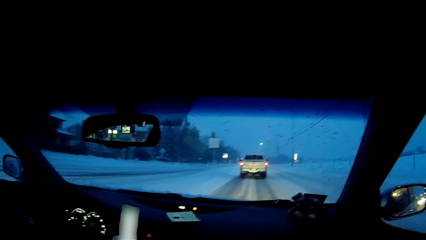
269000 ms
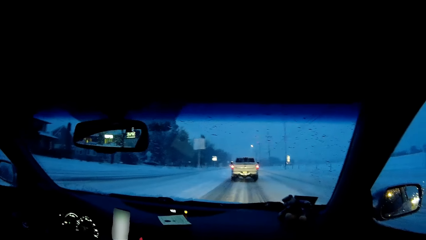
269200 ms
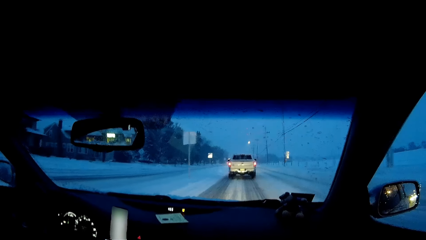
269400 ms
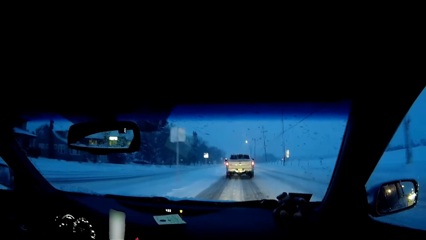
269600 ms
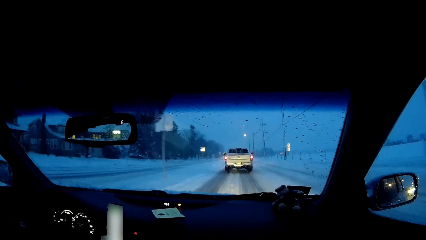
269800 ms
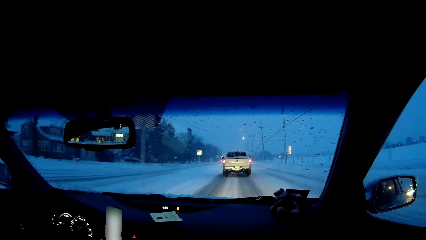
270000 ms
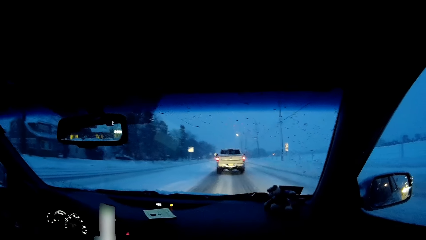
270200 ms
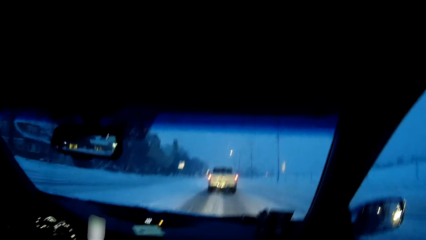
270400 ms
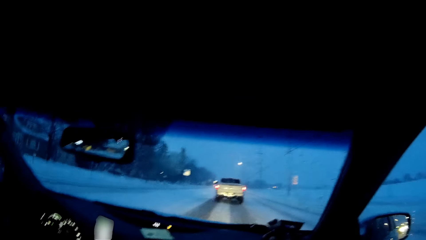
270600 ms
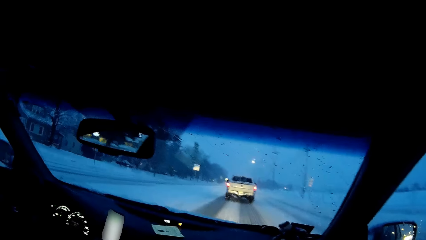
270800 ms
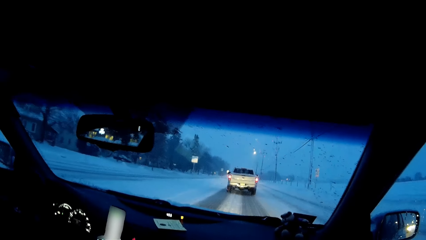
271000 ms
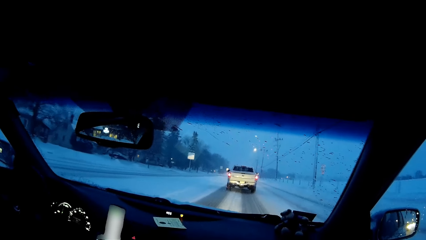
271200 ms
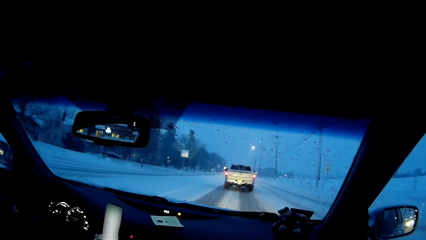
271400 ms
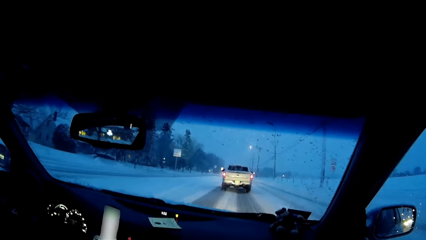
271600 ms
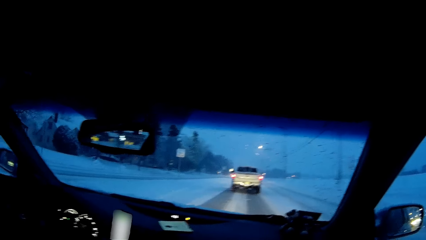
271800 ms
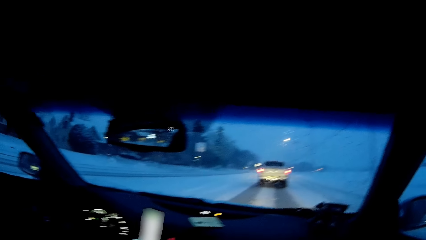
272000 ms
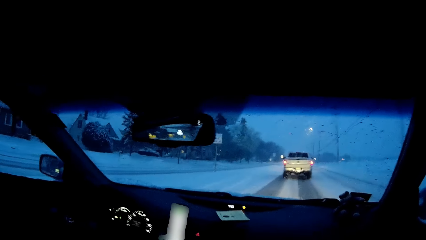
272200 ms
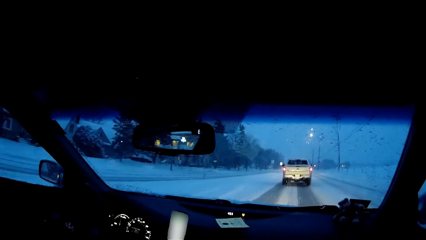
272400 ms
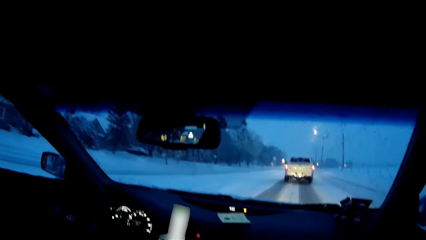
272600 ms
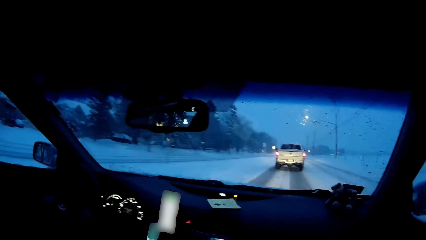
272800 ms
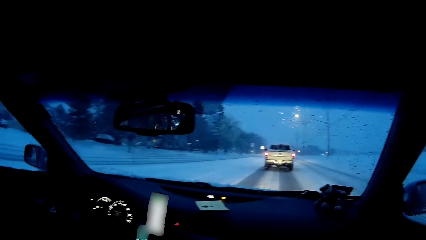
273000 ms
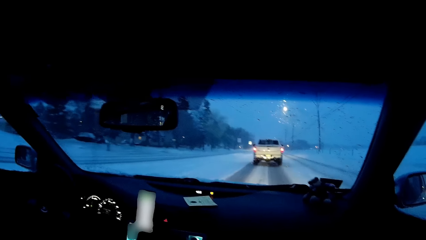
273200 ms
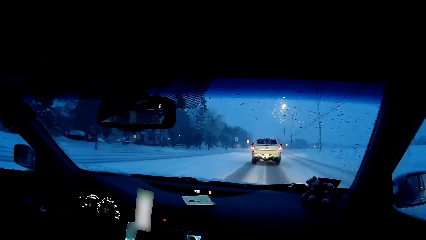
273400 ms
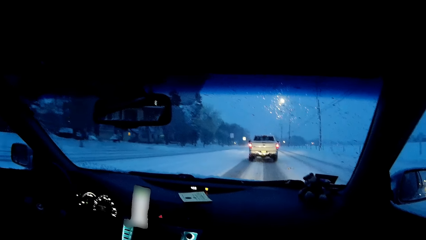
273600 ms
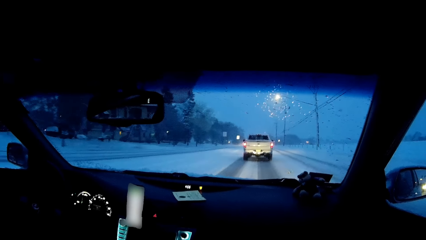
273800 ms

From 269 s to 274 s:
The camera wearer observes the road.

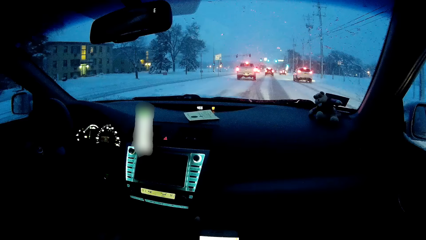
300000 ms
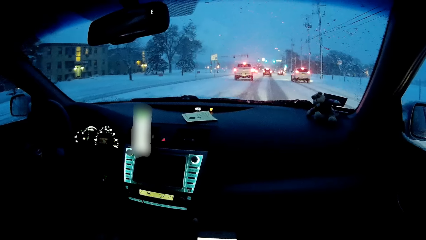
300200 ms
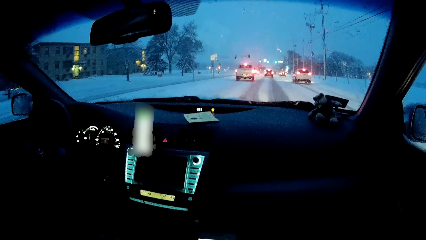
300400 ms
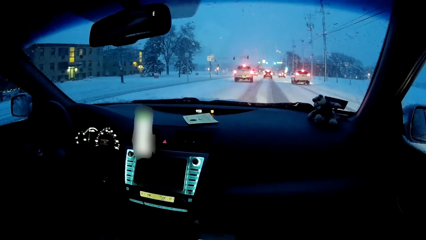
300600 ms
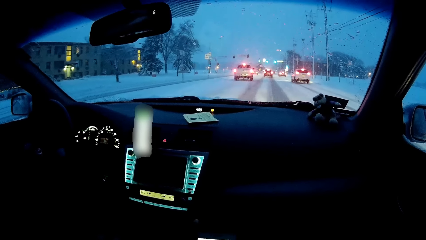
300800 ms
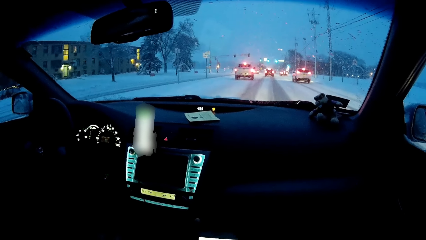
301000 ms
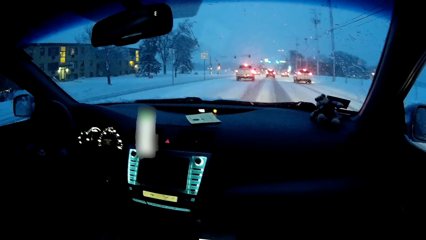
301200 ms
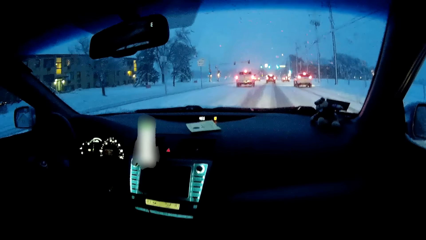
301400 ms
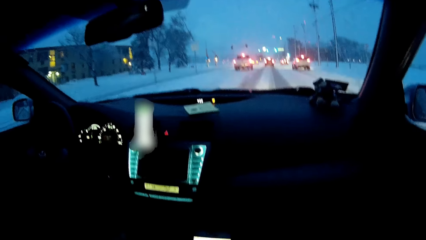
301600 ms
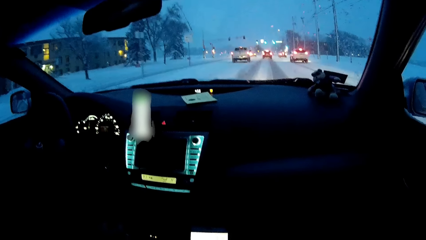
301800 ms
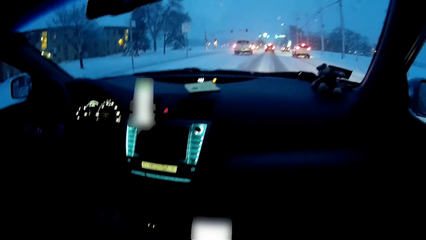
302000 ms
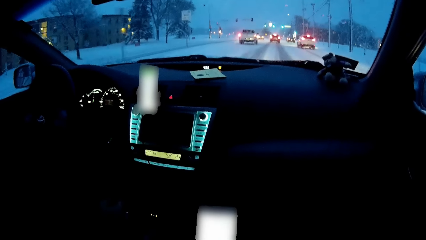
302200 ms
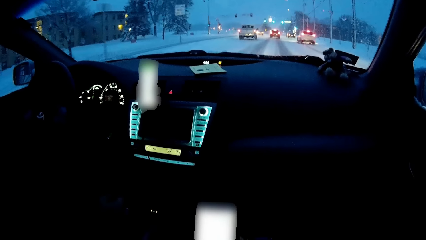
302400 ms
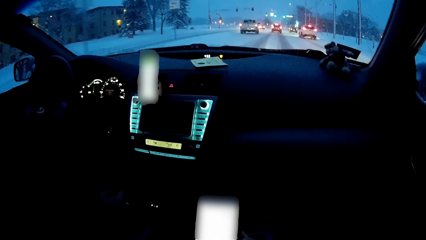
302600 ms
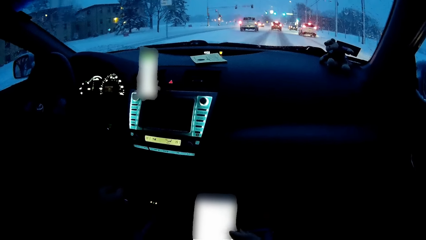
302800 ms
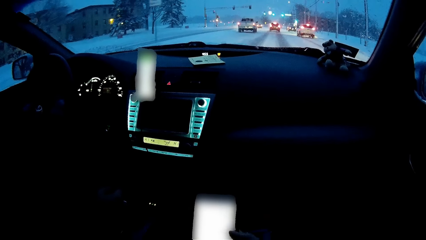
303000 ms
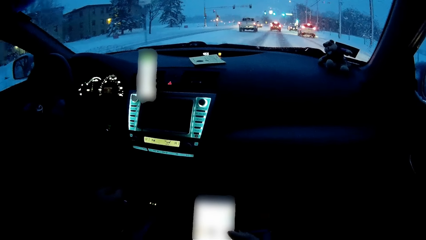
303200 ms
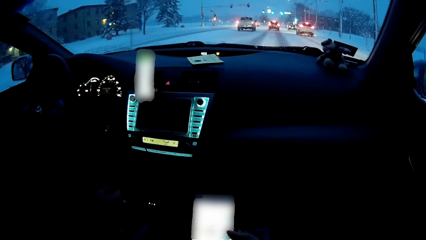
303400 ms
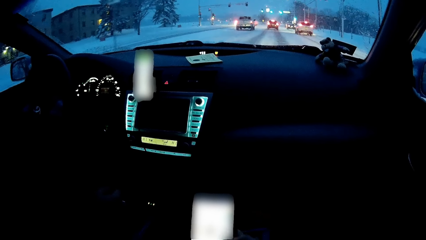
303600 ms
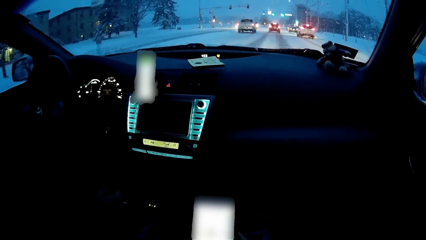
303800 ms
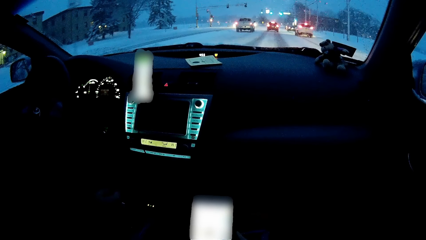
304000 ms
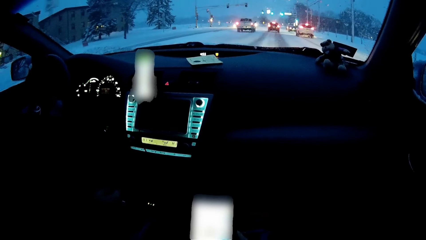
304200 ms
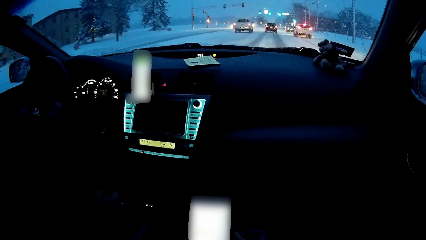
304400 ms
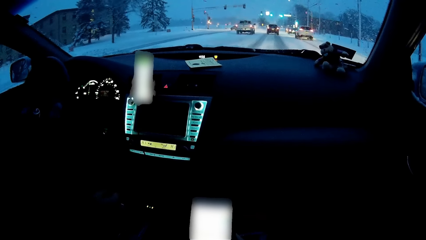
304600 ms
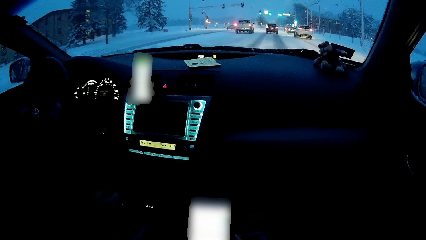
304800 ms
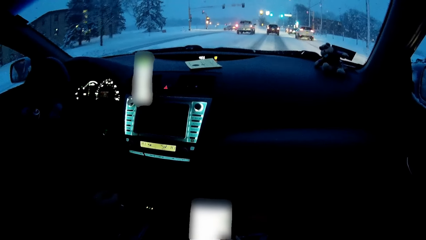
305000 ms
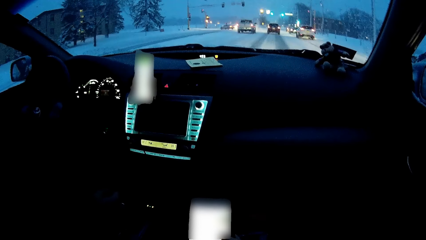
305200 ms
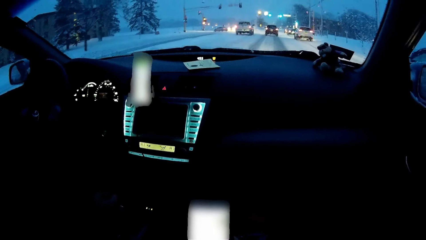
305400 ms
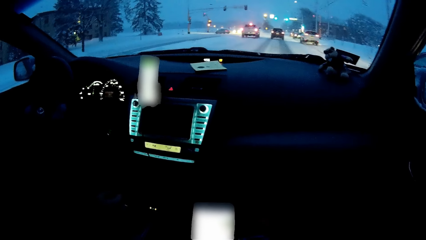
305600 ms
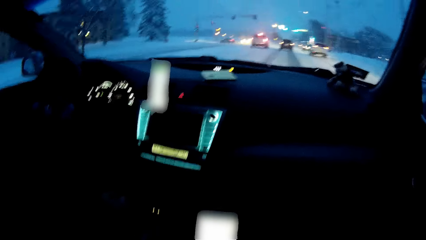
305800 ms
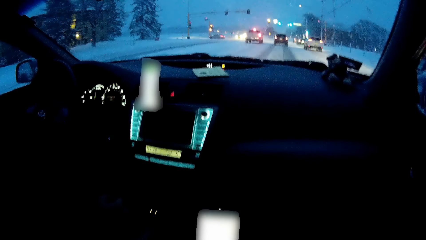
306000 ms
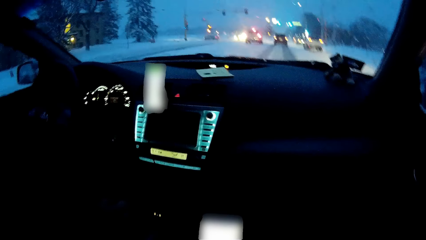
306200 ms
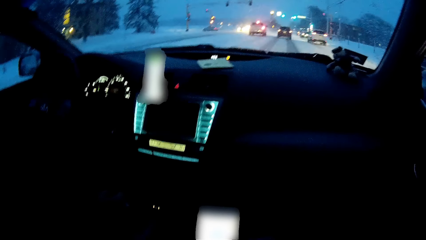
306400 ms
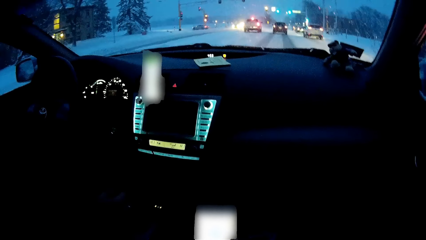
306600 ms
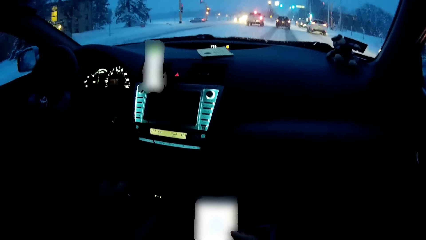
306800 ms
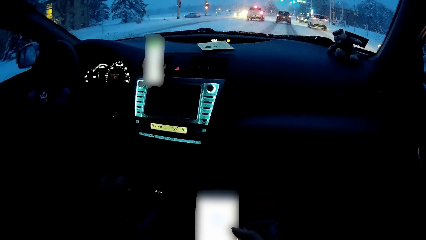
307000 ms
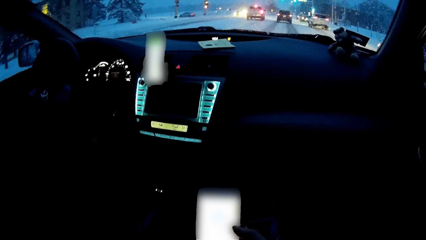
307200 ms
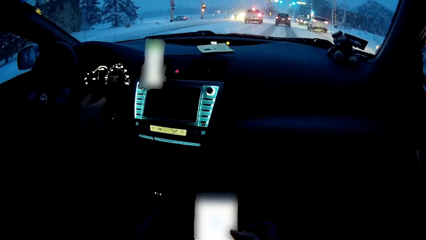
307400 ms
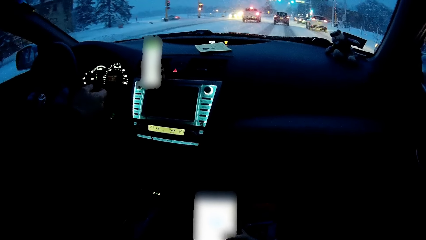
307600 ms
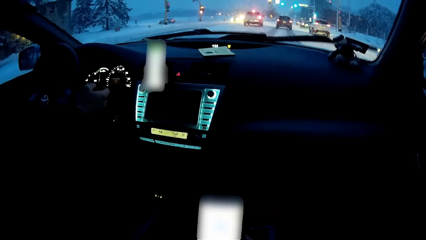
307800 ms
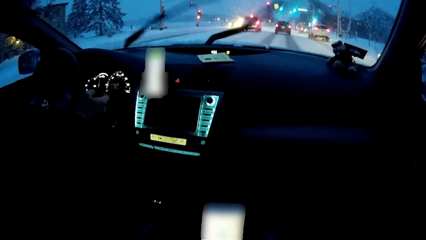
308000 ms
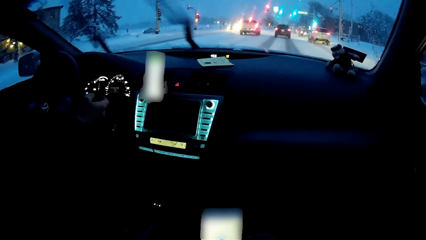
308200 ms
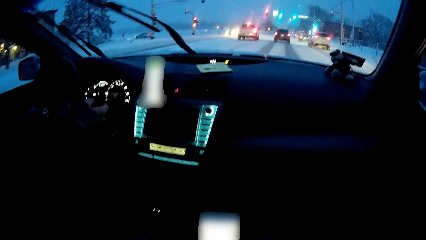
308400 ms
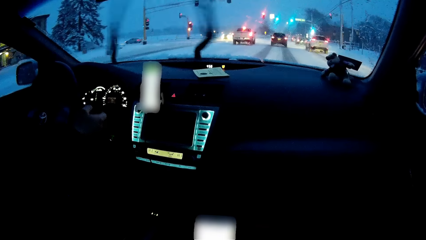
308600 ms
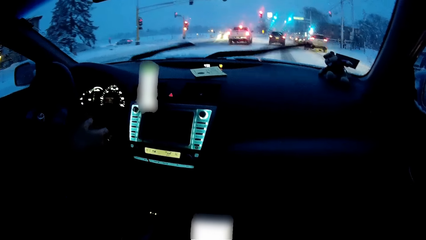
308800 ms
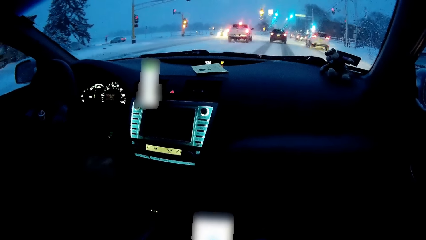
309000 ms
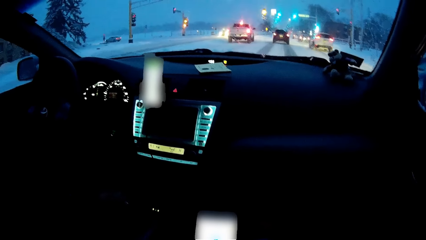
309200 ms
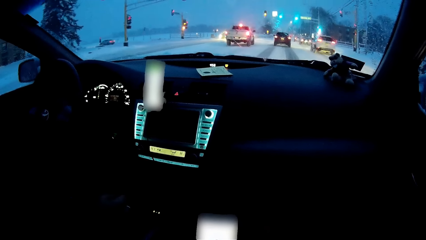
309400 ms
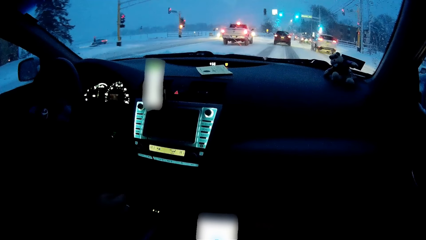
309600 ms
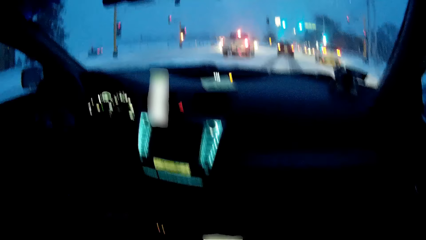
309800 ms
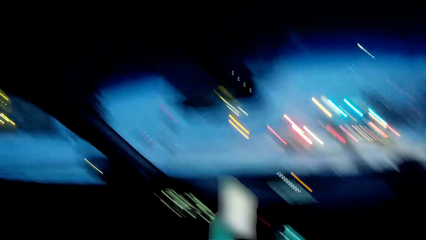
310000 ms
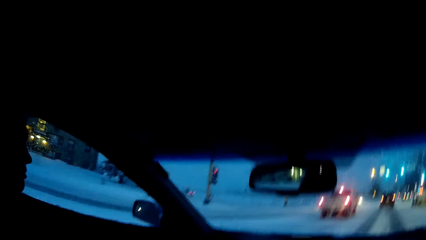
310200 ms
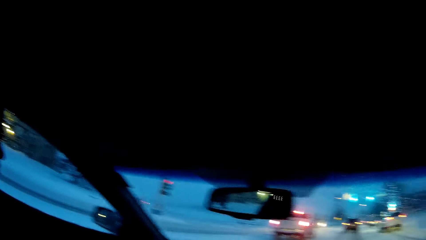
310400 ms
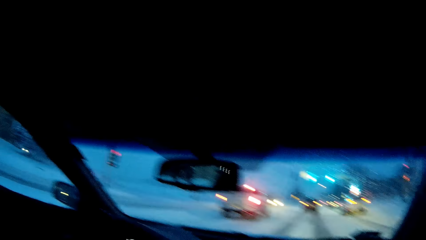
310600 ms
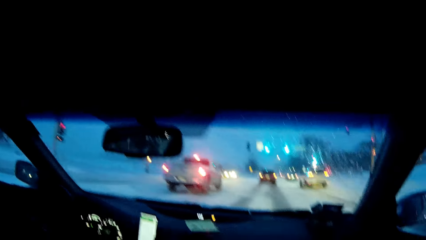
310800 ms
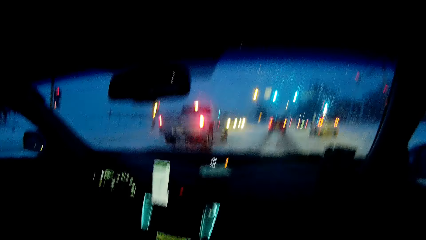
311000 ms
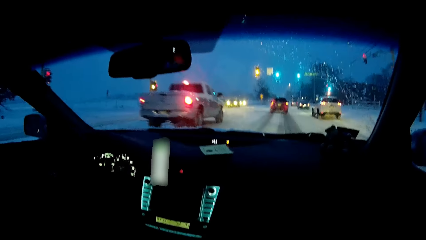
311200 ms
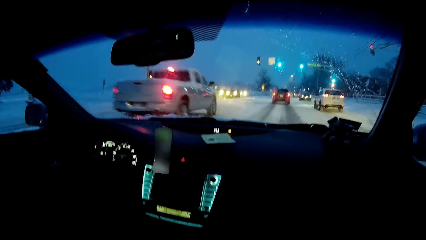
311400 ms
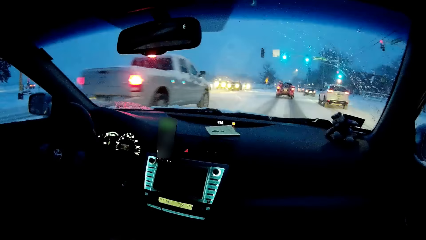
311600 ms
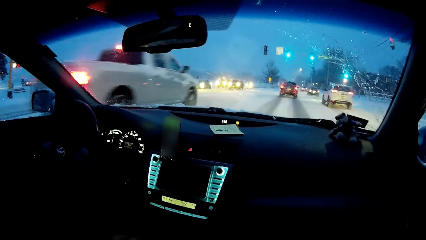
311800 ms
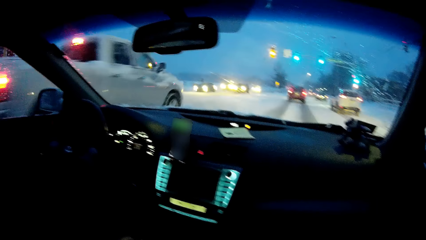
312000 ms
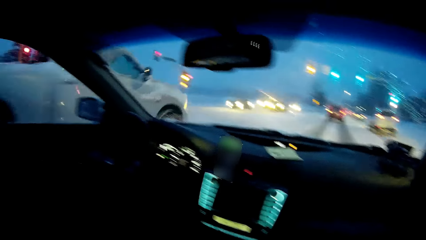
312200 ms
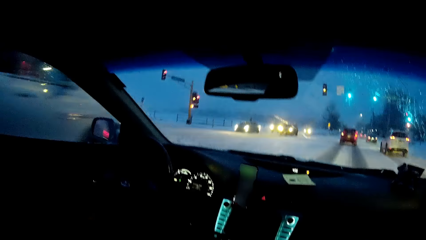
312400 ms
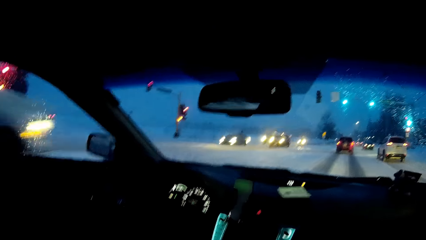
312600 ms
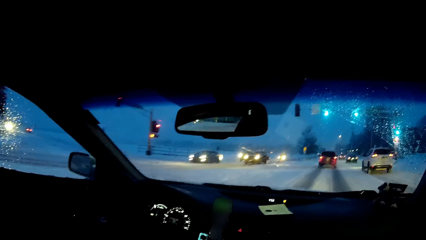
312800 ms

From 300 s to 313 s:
A person browses on a phone. The camera wearer looks at his phone and operates his phone. The person touches something. The camera wearer looks at the person.
